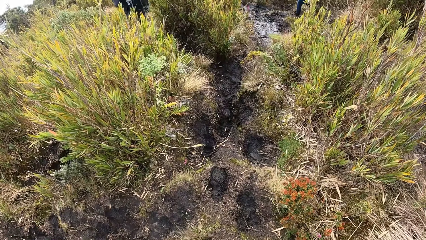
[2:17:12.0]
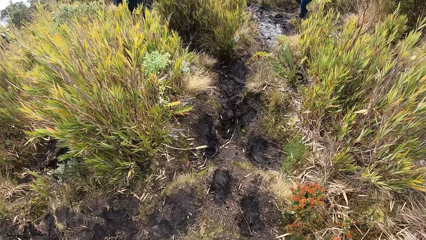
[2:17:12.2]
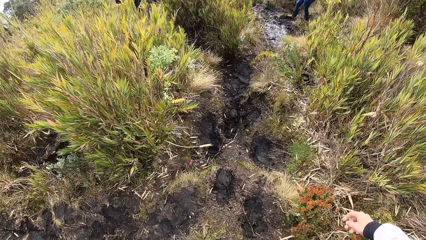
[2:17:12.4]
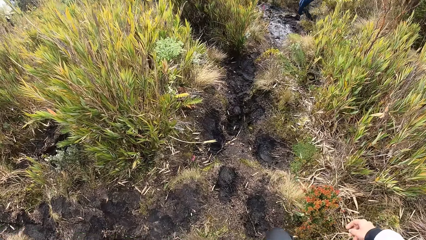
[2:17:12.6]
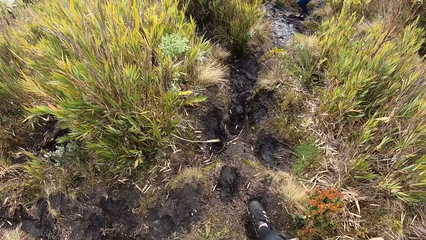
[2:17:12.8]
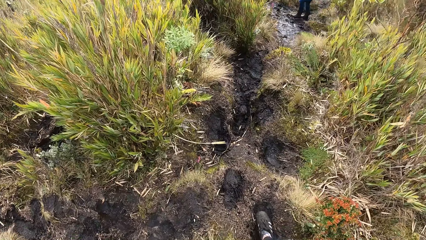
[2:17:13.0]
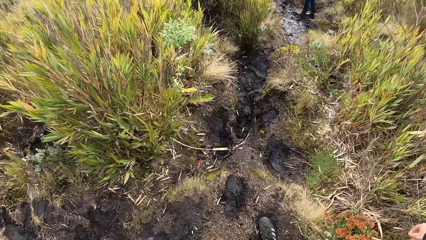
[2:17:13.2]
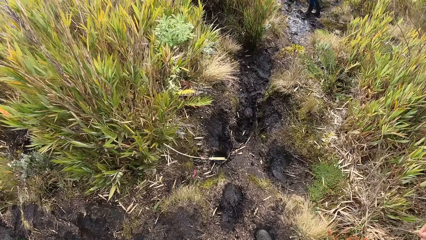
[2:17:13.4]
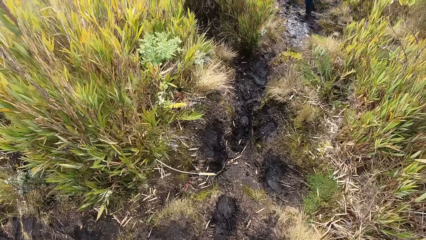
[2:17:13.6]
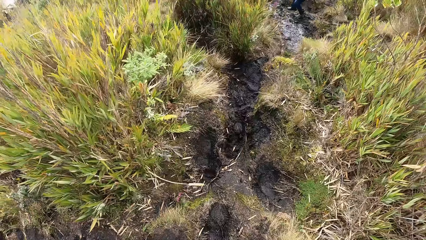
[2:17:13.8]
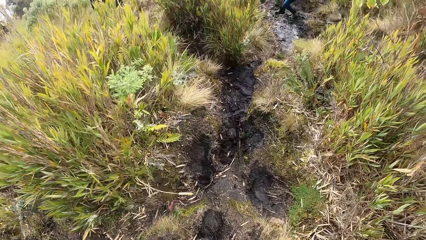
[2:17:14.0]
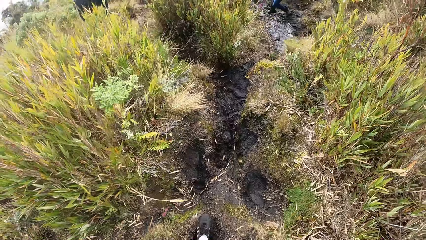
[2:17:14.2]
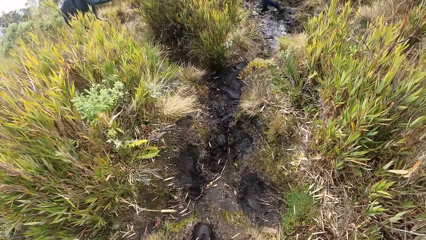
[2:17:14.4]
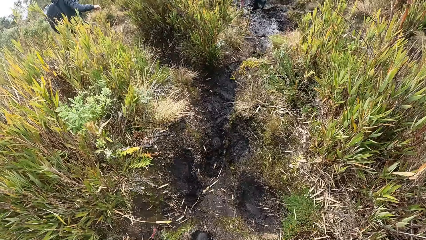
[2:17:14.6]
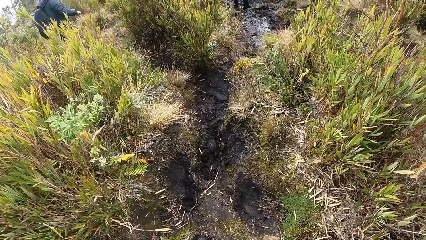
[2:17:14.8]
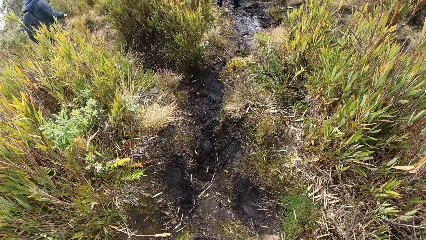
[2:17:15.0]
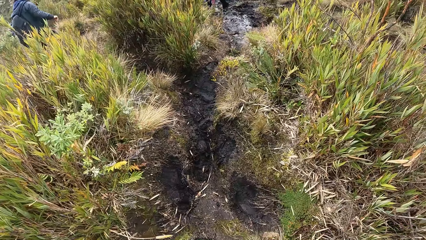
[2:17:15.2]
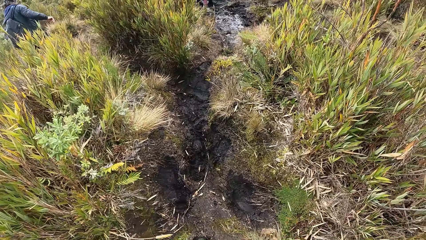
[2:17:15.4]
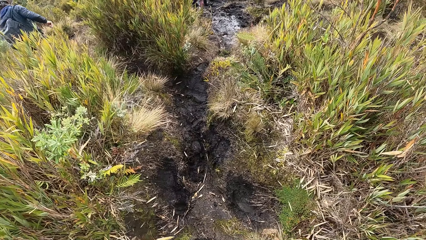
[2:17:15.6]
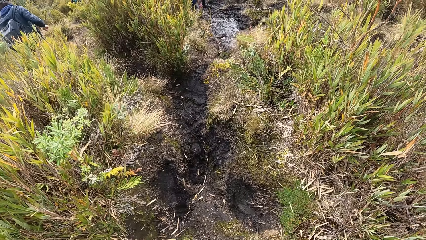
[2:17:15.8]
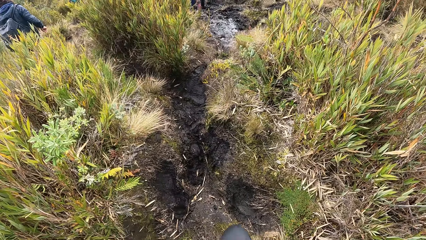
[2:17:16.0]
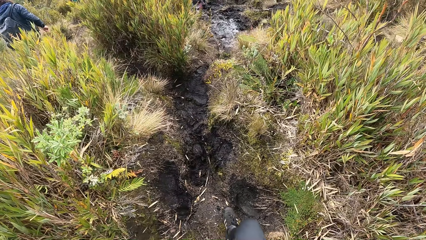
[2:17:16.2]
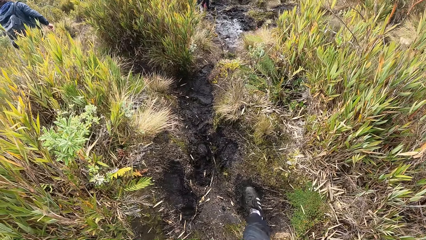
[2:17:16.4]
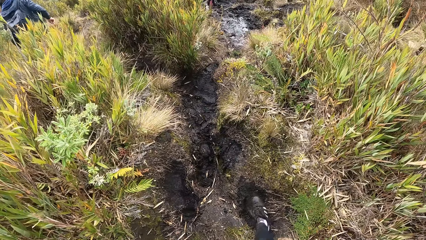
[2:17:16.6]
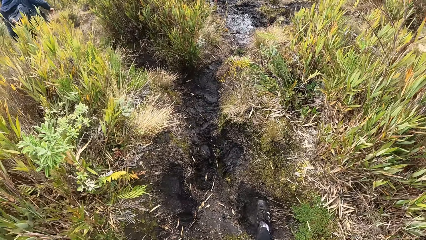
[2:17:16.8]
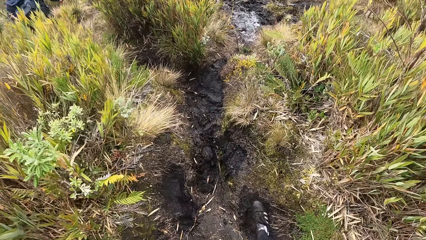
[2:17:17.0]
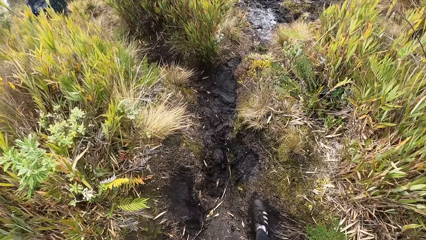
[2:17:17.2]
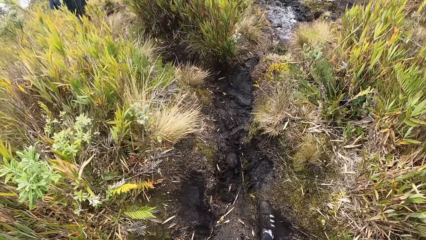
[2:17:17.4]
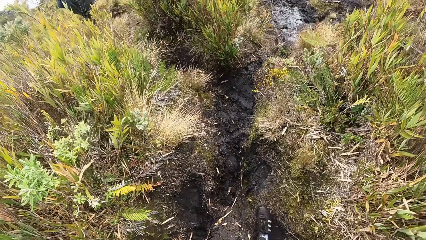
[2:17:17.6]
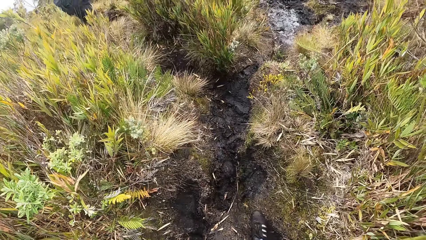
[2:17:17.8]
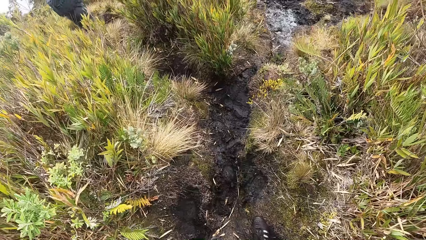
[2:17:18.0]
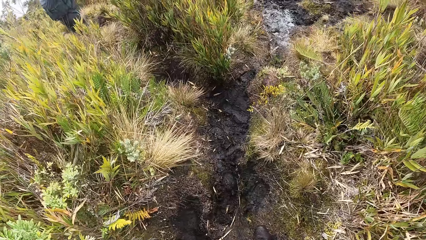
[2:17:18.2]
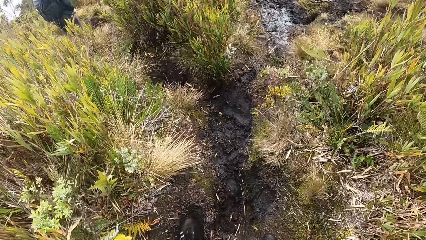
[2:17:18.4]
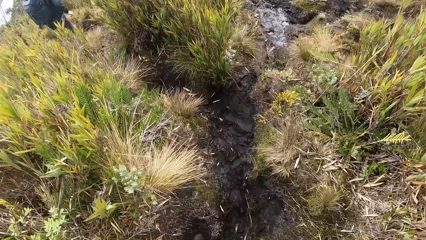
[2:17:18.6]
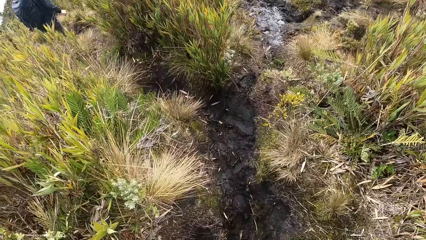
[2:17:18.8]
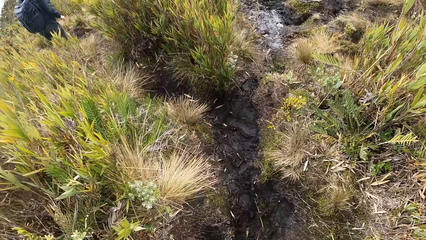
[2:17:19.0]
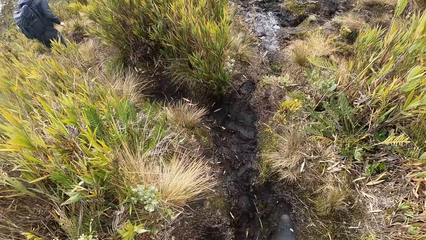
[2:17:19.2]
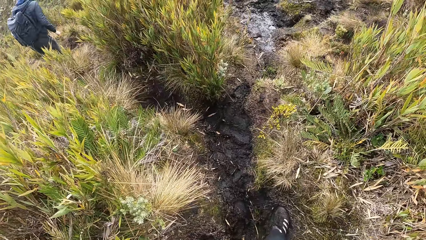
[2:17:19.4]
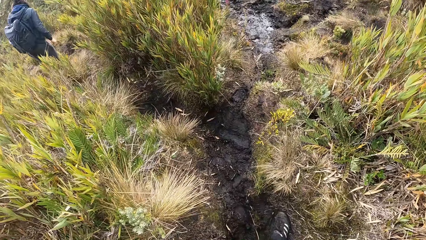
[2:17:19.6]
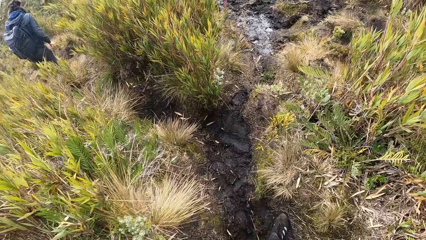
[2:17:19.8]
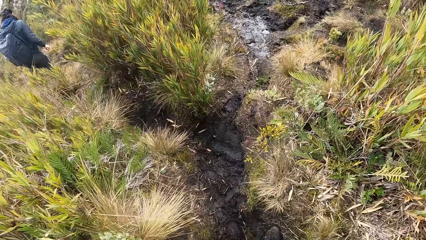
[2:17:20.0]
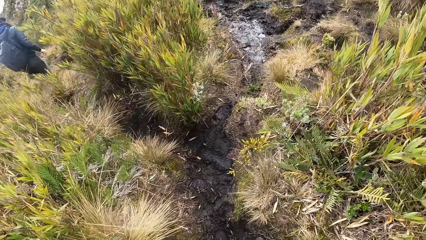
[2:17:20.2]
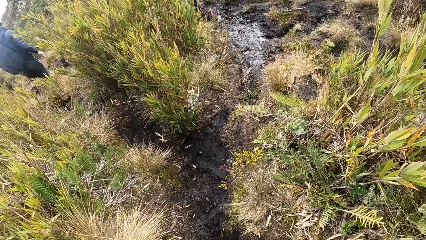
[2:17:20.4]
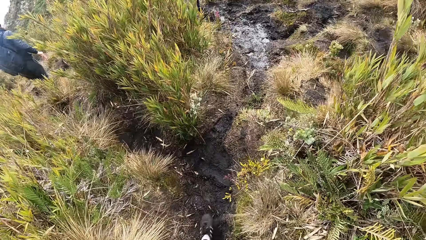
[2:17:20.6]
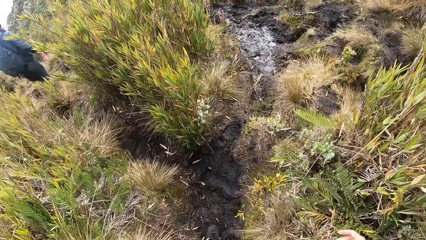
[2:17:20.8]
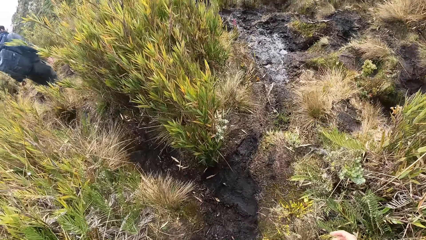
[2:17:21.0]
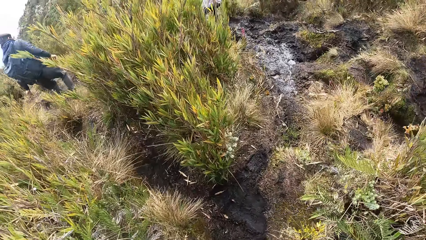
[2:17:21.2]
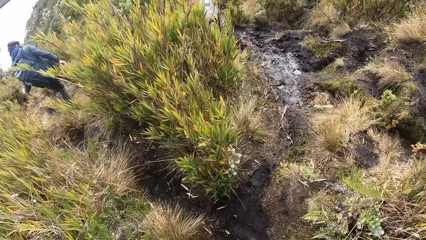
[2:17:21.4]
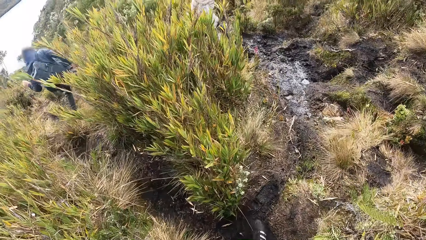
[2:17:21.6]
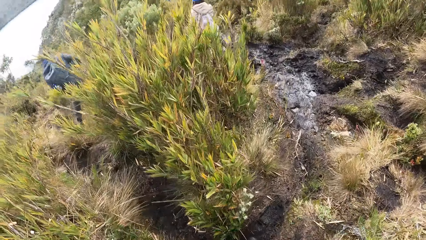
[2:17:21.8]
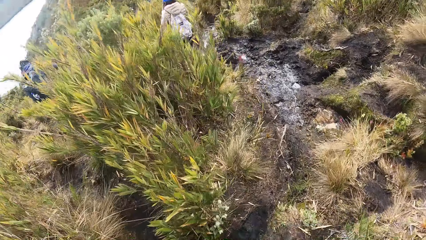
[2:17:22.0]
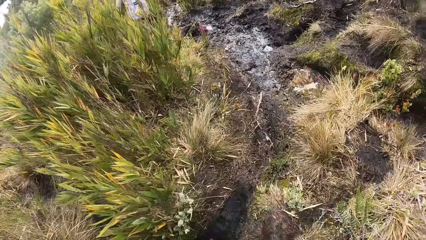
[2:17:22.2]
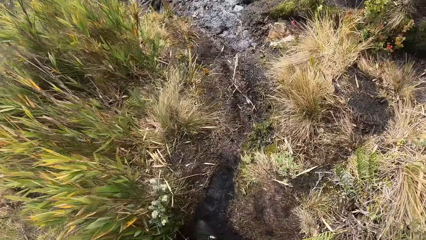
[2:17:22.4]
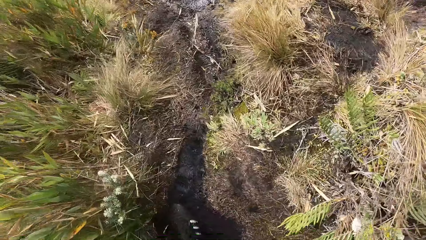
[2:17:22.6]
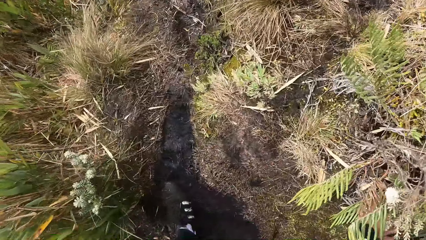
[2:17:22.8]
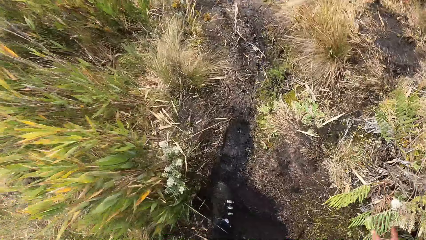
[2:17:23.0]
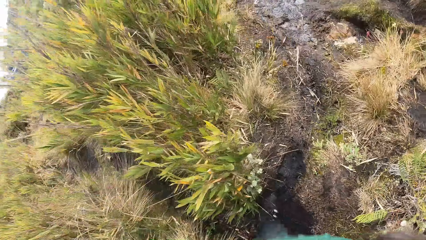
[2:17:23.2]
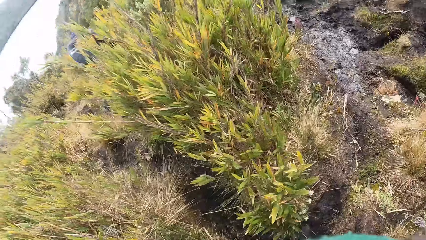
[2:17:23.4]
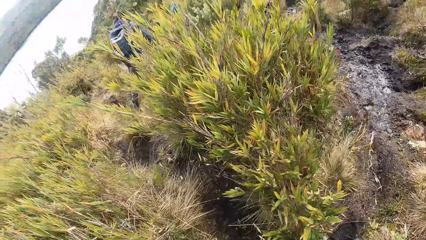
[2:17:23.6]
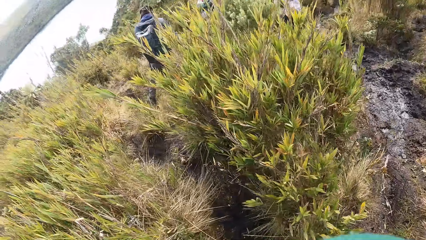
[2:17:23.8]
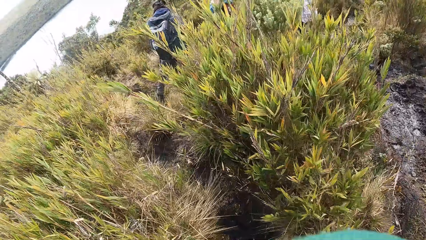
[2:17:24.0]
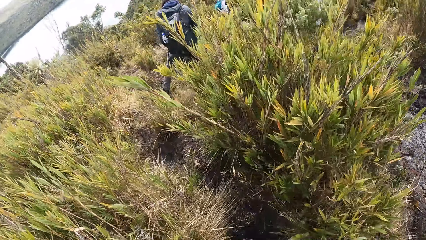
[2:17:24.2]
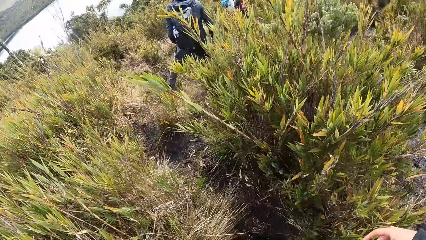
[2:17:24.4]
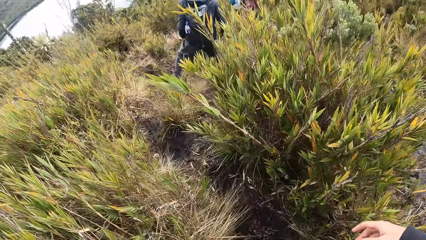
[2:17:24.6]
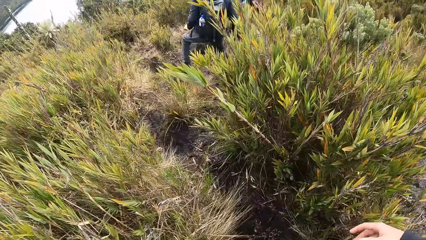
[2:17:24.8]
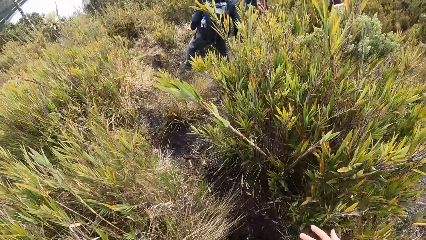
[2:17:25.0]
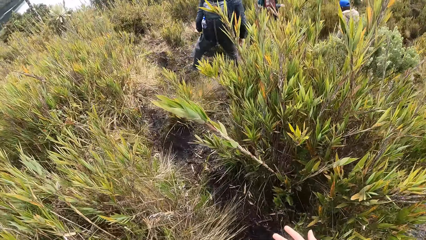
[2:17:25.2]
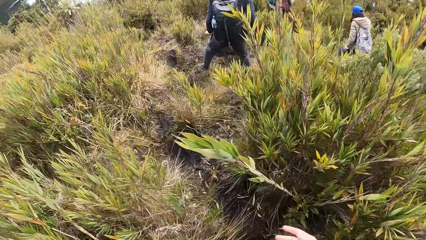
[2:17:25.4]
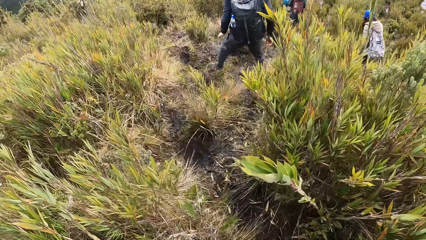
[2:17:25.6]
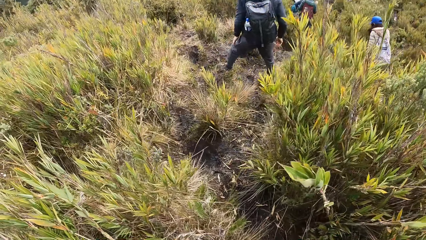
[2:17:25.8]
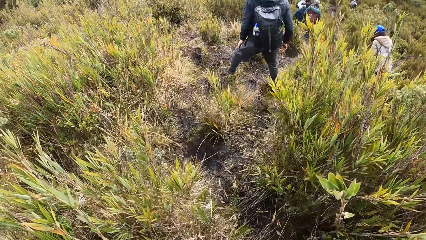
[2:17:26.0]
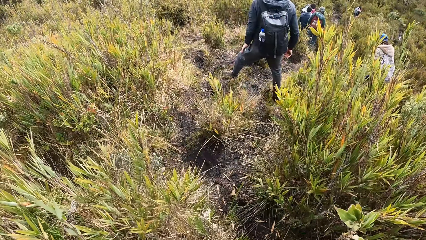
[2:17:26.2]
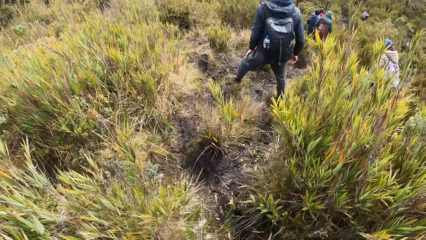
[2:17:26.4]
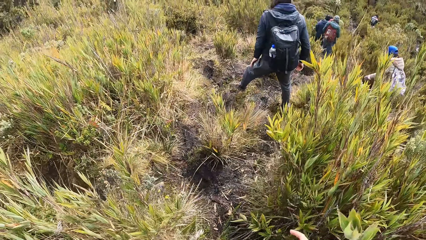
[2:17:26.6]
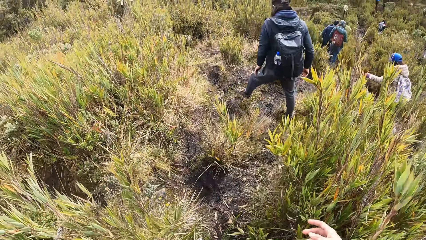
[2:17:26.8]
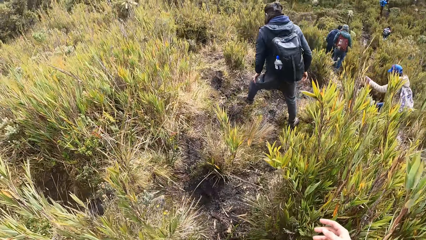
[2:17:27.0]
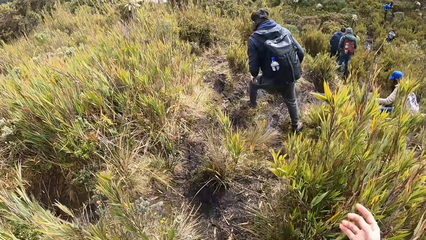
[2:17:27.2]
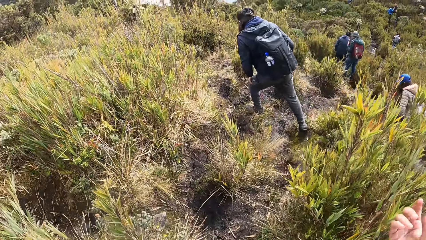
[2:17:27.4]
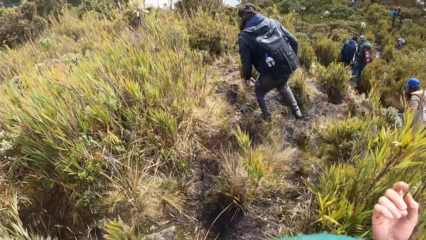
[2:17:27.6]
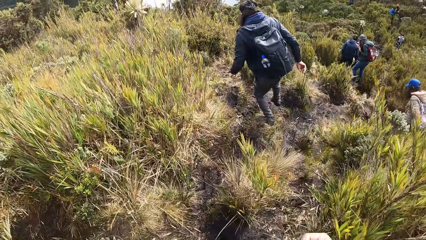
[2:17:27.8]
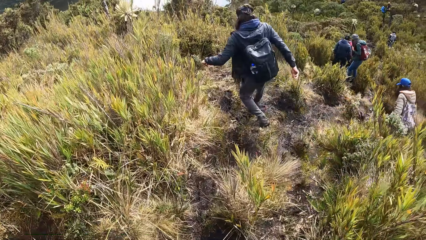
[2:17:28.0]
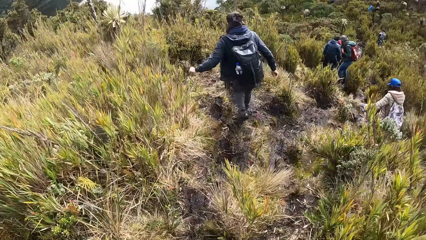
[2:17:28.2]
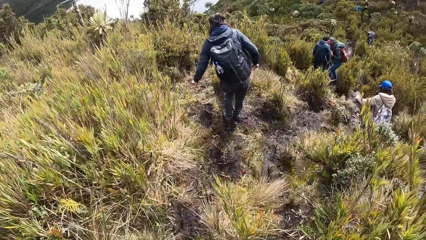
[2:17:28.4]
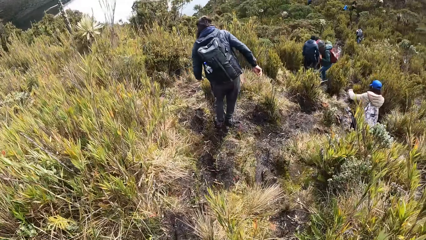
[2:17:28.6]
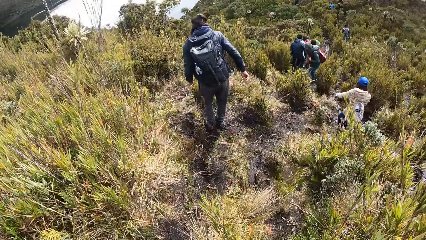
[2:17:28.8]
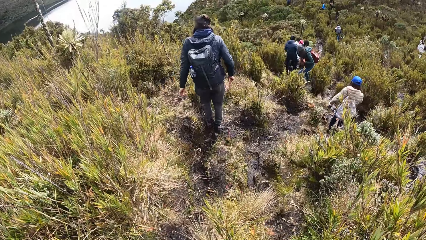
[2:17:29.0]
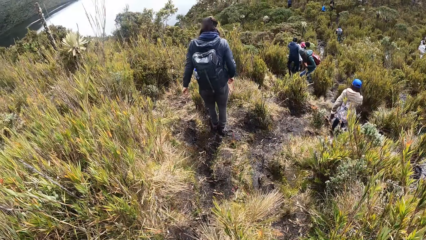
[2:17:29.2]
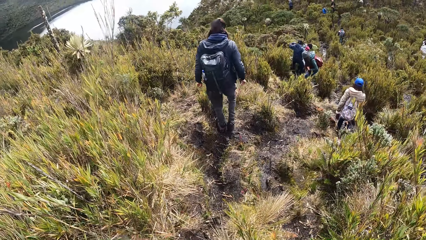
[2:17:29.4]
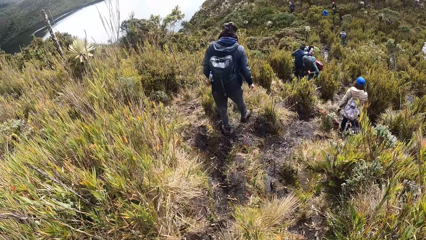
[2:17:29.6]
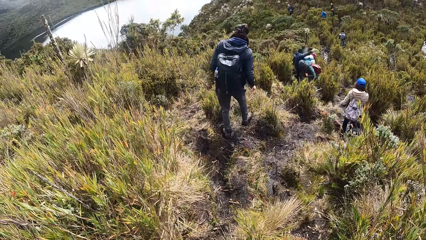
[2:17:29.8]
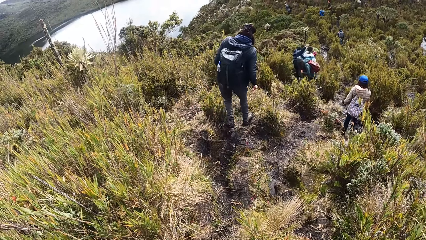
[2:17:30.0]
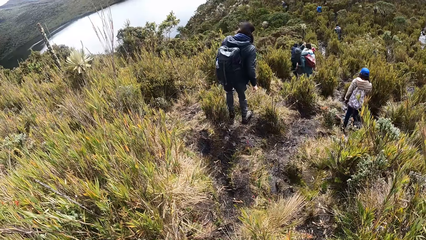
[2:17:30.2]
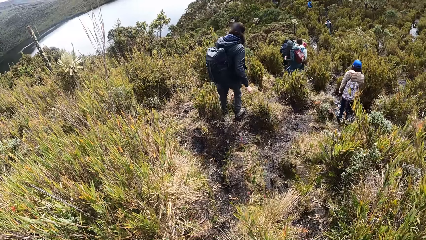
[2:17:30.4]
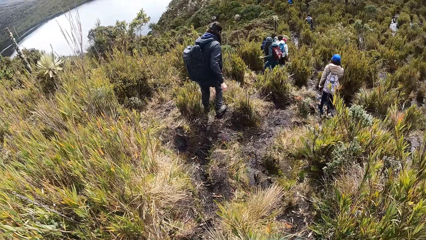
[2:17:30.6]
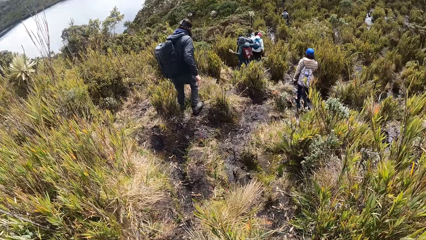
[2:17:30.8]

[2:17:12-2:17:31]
The camera wearer looks around and walks. They move their hand and walk.
